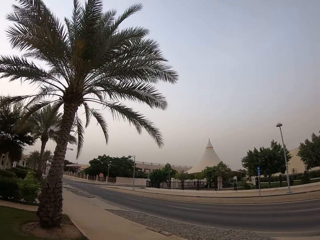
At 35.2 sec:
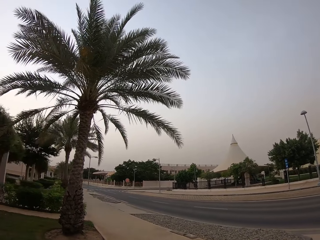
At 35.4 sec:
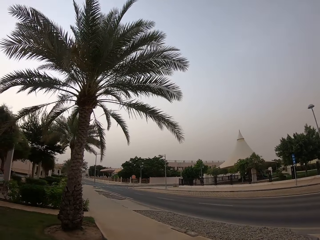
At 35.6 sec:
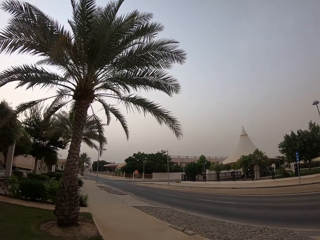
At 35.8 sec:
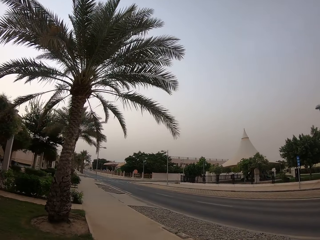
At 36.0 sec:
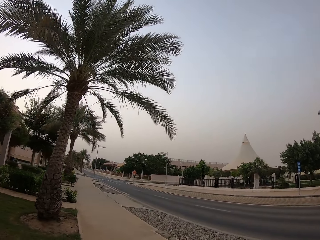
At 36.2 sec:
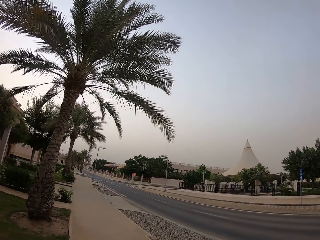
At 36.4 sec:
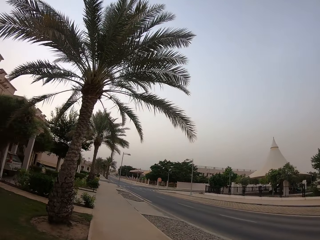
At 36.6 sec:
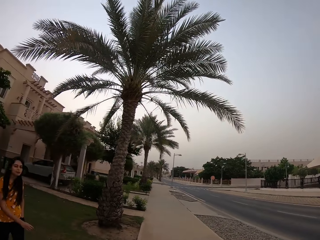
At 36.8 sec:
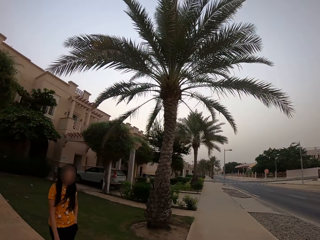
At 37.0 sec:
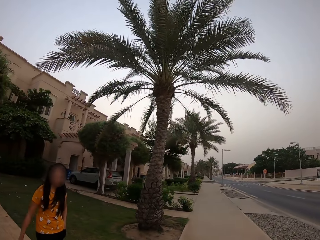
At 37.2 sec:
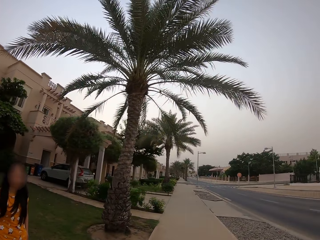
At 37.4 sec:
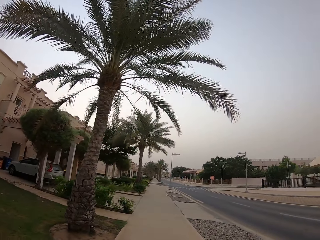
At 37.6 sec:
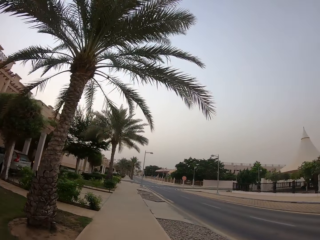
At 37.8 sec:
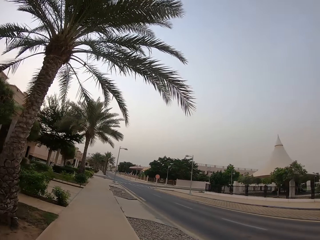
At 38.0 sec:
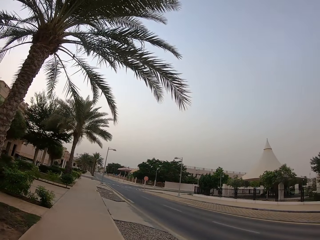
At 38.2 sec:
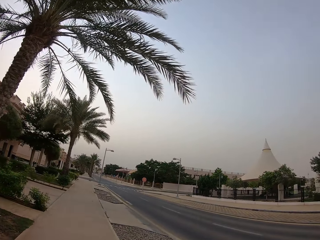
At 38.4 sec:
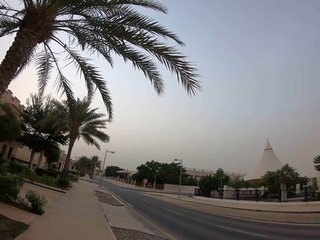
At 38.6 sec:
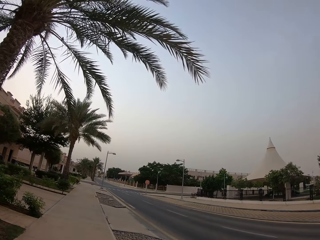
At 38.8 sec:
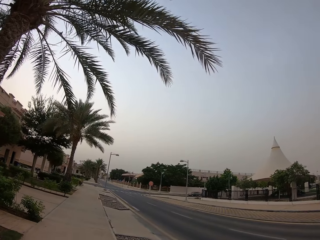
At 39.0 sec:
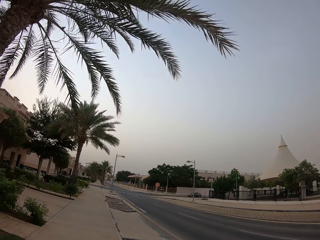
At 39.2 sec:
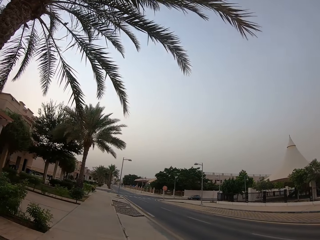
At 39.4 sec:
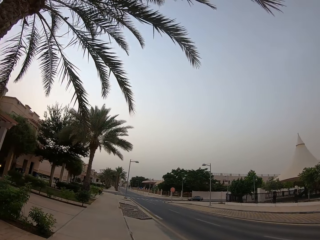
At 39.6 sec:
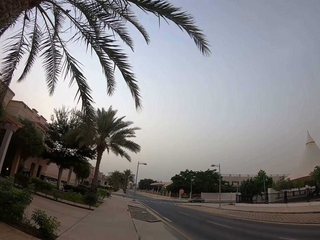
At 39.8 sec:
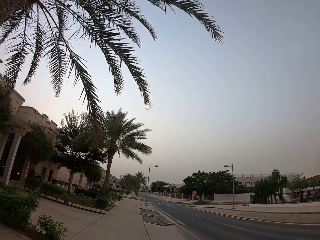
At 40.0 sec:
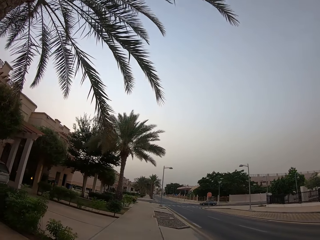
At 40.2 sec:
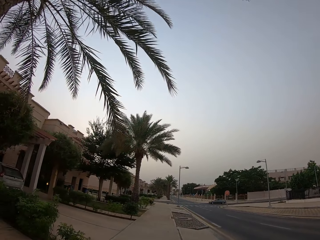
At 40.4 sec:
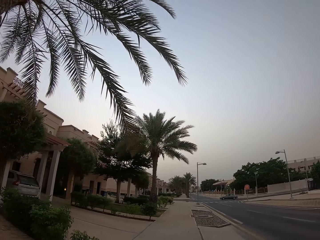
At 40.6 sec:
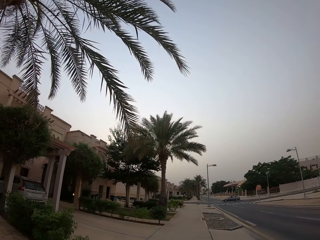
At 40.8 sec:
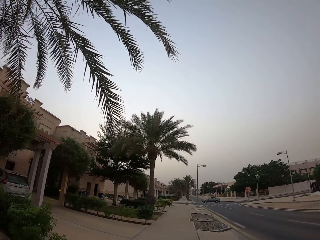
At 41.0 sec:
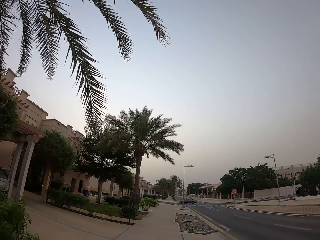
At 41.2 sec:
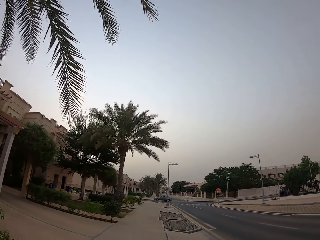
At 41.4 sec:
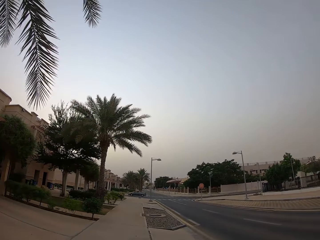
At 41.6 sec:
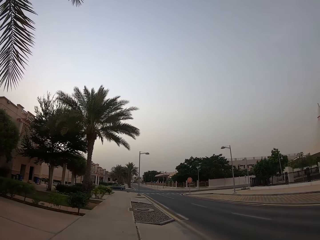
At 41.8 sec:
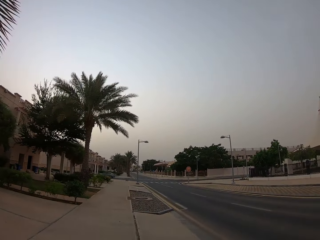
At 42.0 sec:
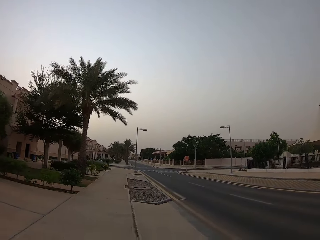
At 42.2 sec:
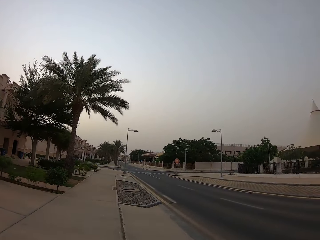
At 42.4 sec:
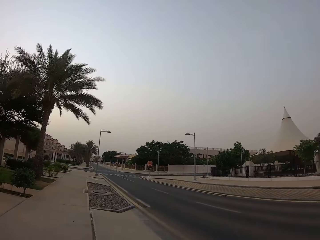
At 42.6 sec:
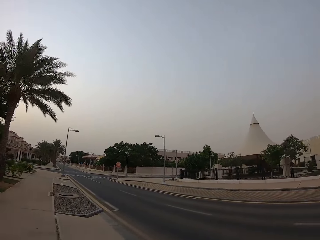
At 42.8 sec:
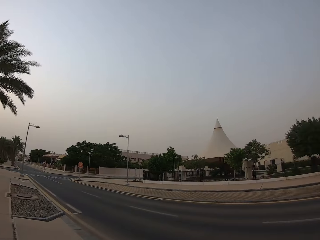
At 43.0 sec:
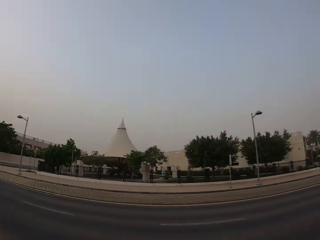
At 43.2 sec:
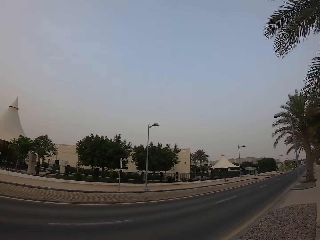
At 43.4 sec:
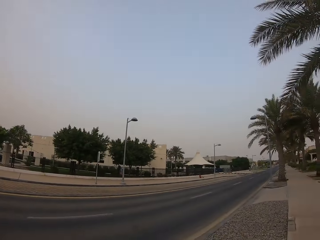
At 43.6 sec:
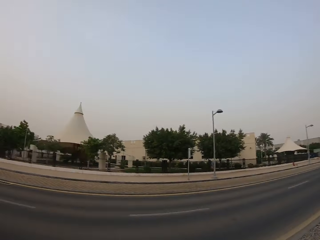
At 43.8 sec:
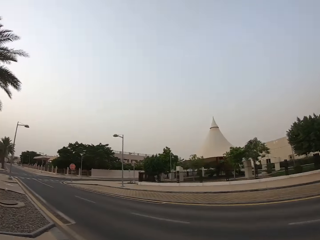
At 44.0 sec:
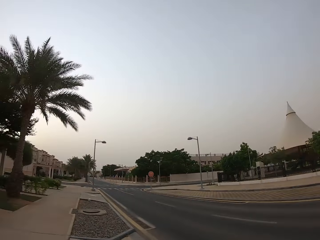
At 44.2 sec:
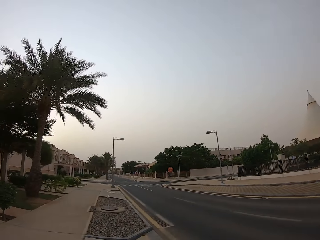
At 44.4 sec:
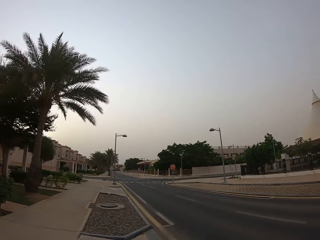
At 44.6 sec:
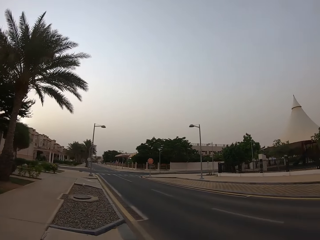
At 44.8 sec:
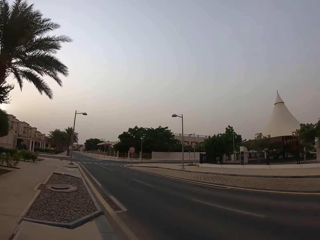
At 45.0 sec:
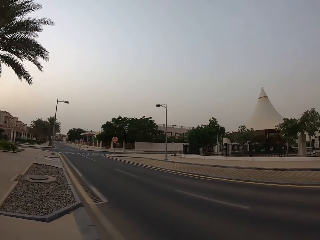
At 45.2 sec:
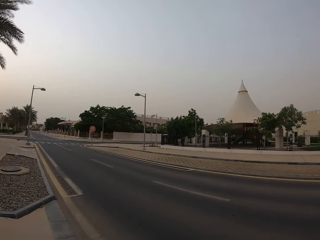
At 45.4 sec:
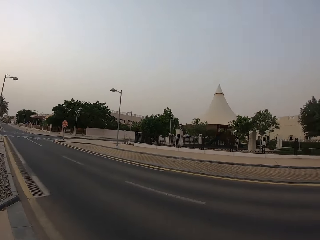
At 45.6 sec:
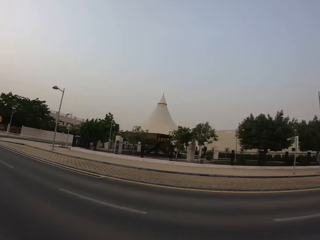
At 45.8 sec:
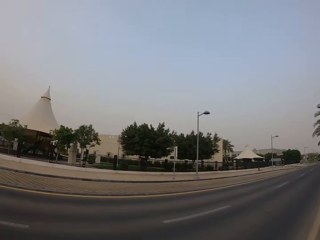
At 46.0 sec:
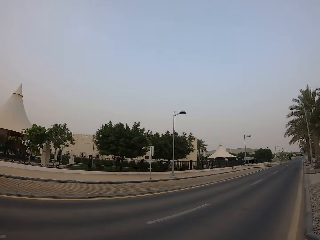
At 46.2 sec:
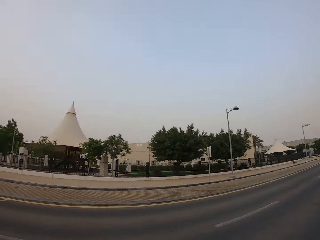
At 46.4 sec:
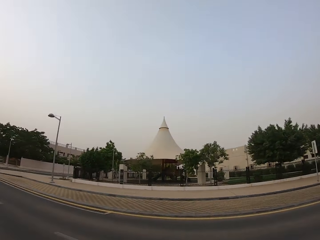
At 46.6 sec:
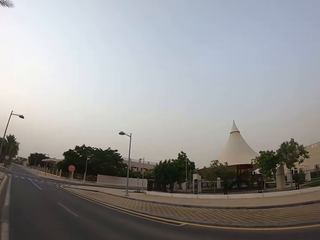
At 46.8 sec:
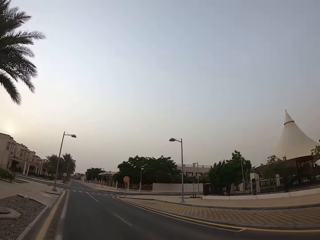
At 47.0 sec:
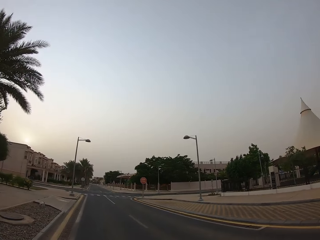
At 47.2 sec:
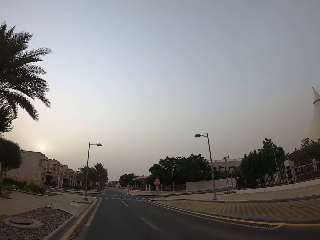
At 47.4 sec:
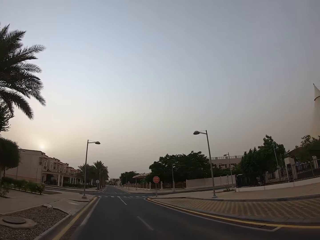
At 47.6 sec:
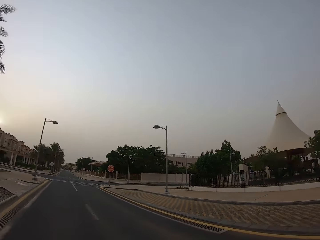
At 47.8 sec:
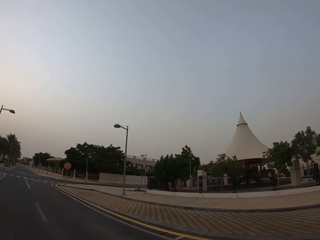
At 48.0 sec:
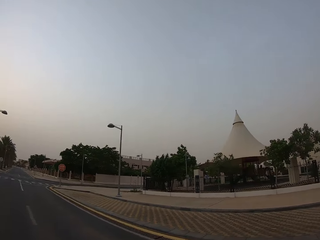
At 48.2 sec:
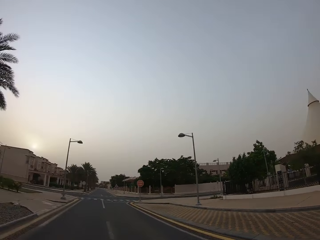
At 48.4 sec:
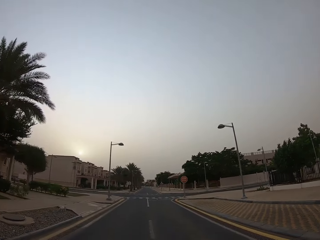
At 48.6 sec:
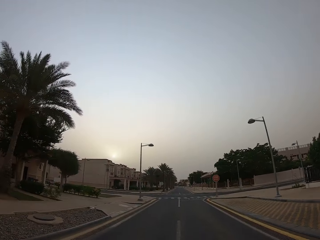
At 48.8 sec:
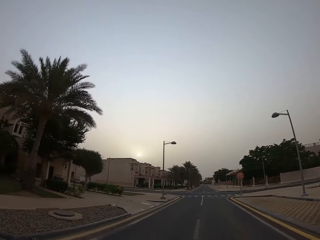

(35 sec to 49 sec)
A lady walks on the walkway. The camera wearer walks along the sidewalk. They look back at the road. They cross the road. They look on the road. They look around.

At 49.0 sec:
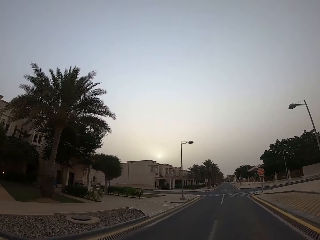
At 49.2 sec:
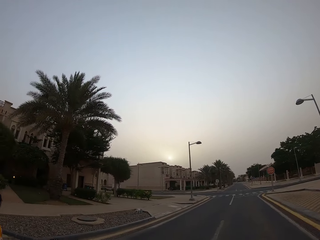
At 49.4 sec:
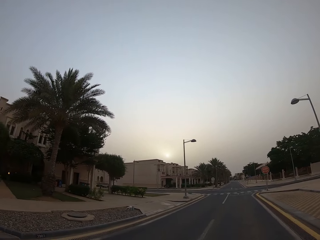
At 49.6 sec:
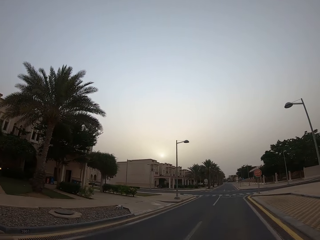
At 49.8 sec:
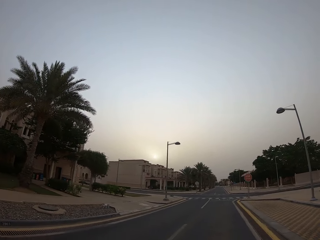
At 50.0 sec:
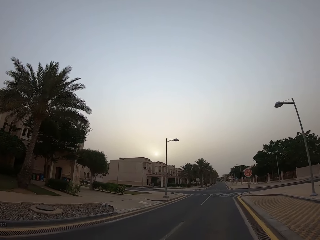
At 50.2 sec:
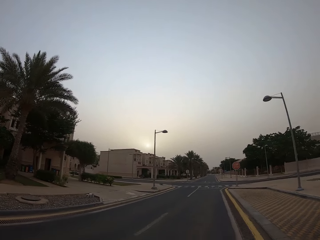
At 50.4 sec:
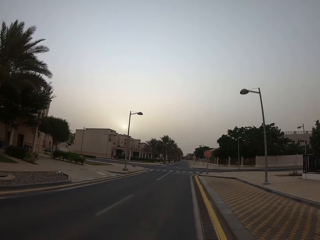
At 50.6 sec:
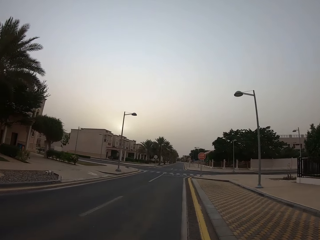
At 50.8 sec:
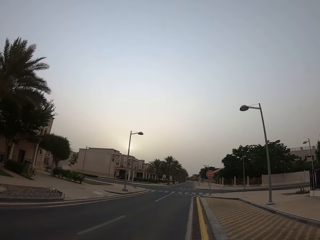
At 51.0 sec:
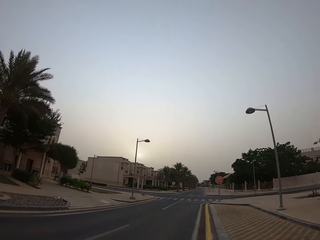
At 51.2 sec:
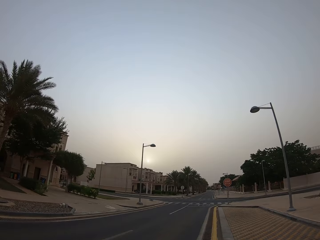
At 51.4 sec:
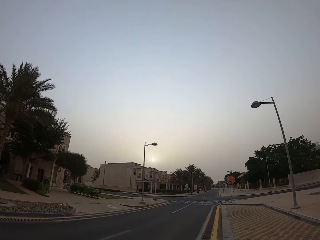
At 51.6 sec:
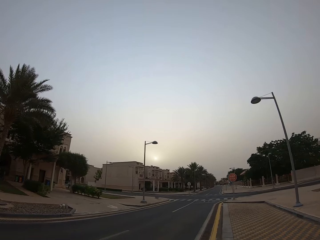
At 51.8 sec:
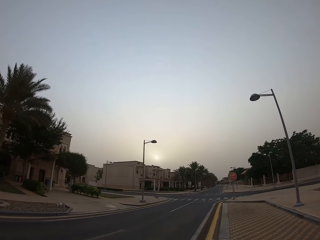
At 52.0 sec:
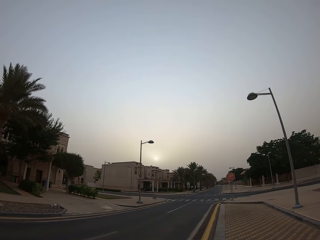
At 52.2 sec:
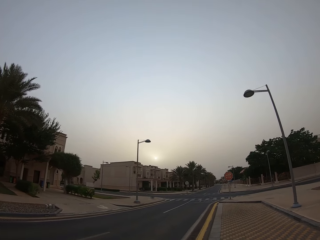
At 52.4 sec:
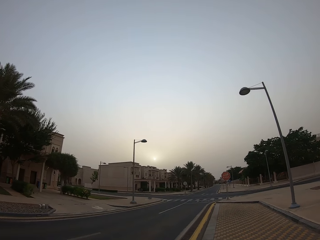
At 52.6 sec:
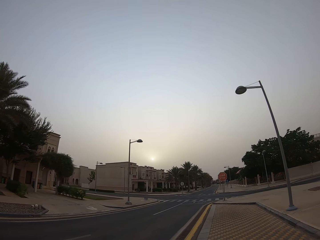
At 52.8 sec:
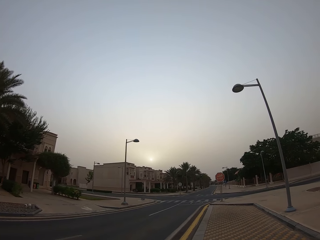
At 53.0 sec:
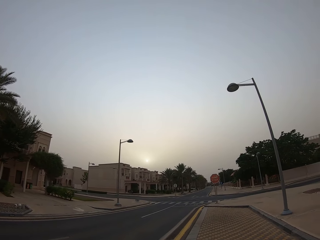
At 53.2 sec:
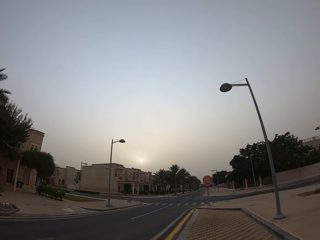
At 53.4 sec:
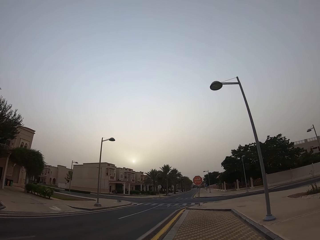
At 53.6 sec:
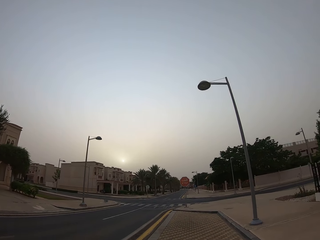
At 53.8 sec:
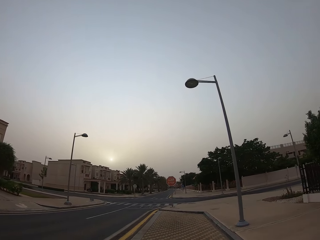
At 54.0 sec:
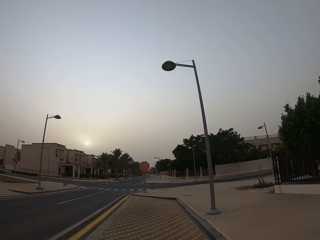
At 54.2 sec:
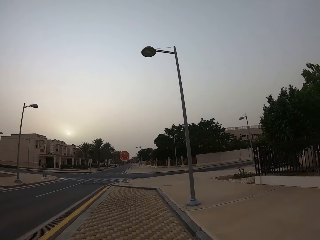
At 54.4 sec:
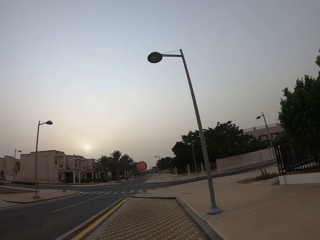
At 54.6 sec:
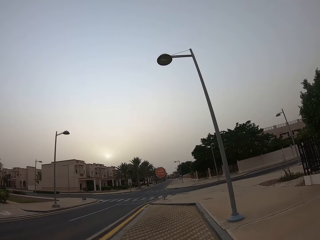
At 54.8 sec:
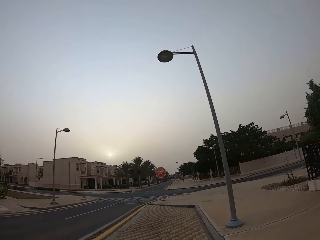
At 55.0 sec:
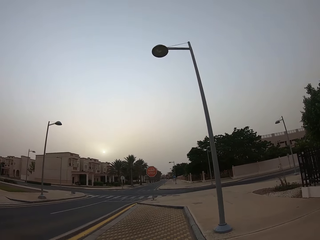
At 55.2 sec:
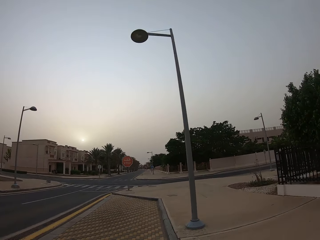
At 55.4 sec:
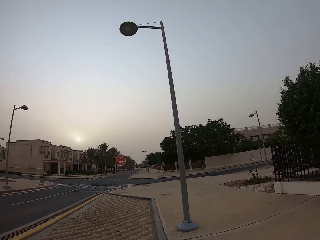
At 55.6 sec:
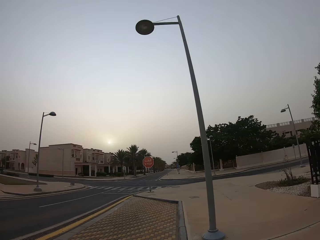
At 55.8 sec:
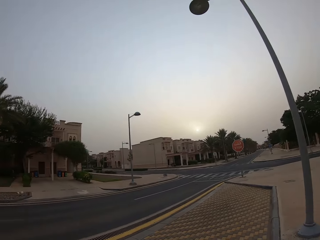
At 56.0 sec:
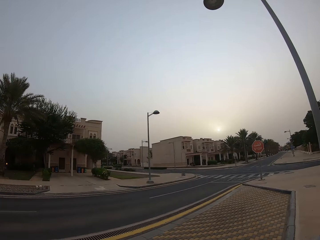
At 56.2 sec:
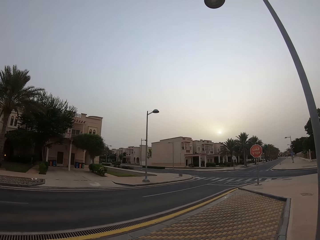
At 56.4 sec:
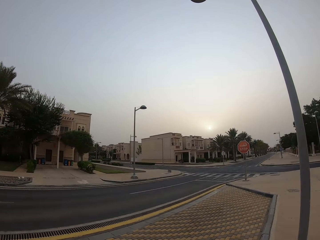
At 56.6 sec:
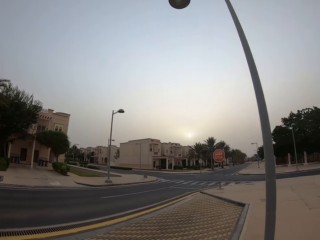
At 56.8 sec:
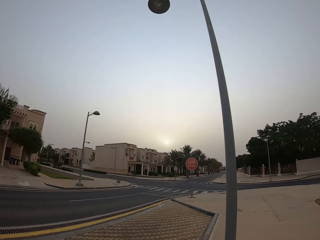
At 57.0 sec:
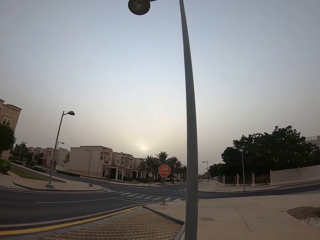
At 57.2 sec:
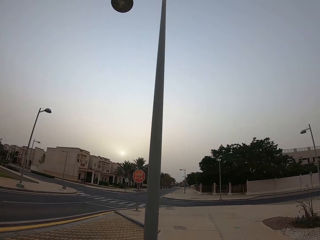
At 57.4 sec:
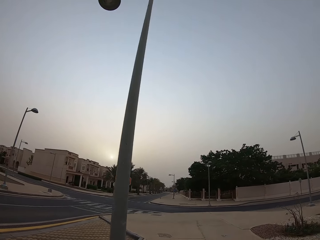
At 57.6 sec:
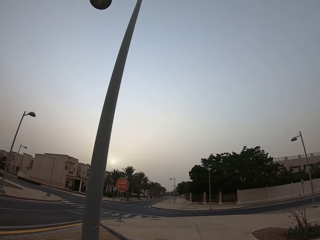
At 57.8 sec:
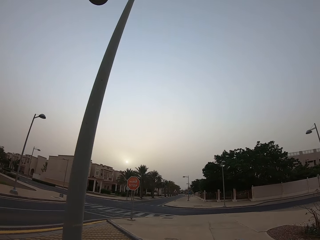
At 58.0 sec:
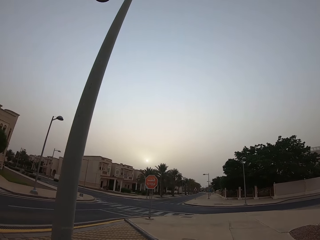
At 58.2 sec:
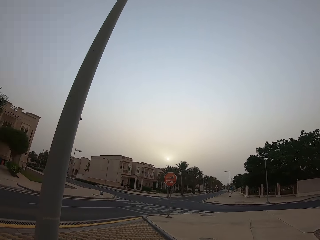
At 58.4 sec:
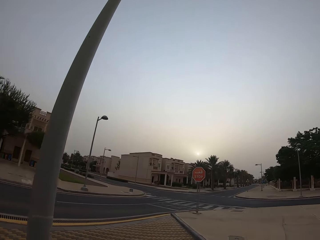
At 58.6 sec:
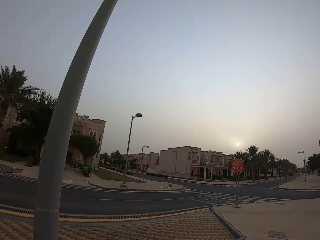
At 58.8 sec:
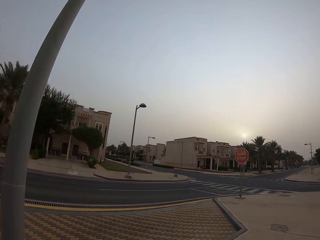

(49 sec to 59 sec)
The camera wearer walks on the road. They get on the pavement. They walk.
